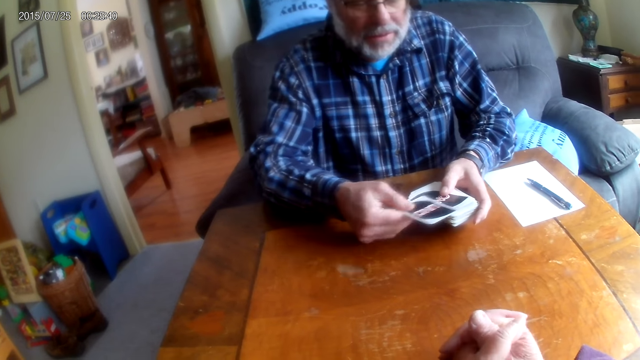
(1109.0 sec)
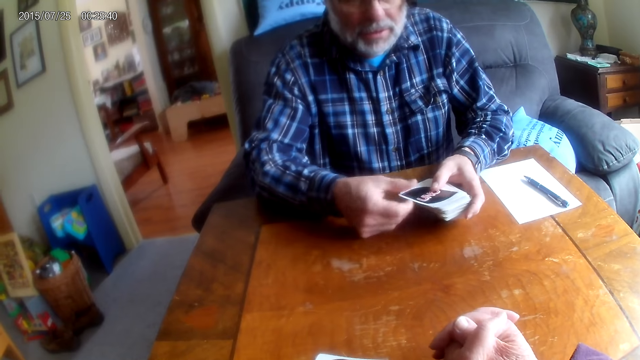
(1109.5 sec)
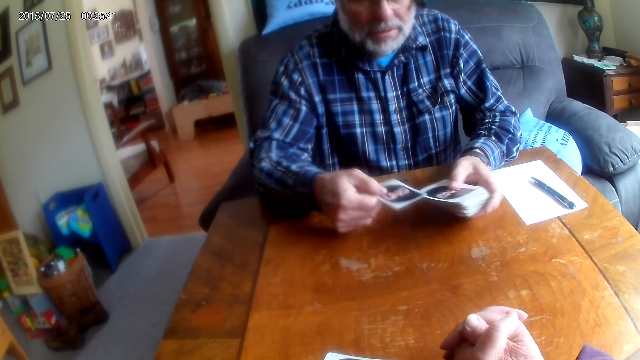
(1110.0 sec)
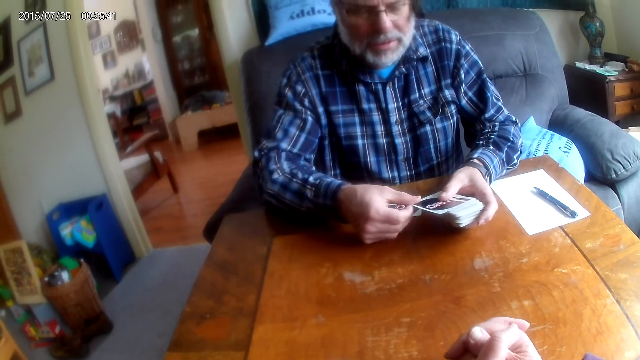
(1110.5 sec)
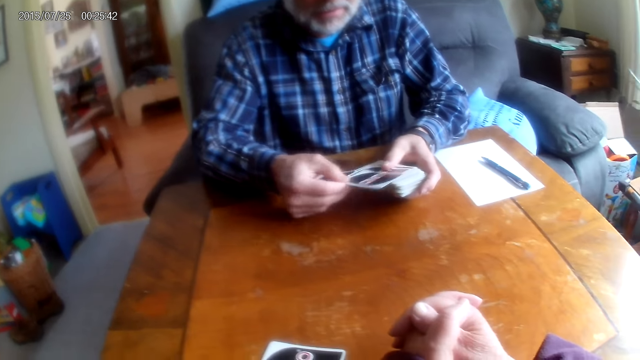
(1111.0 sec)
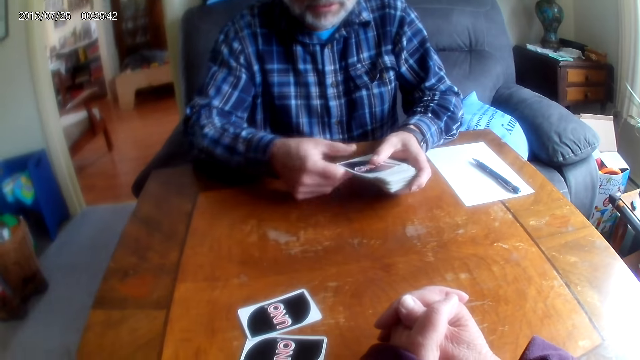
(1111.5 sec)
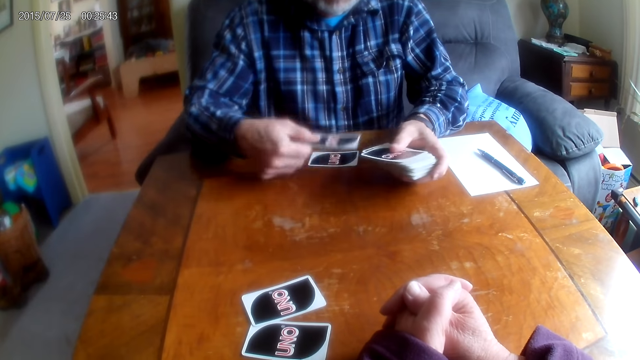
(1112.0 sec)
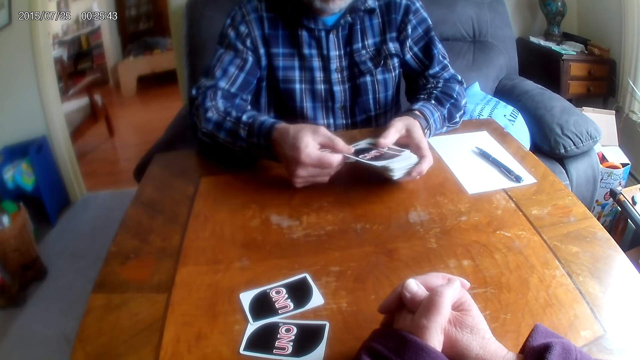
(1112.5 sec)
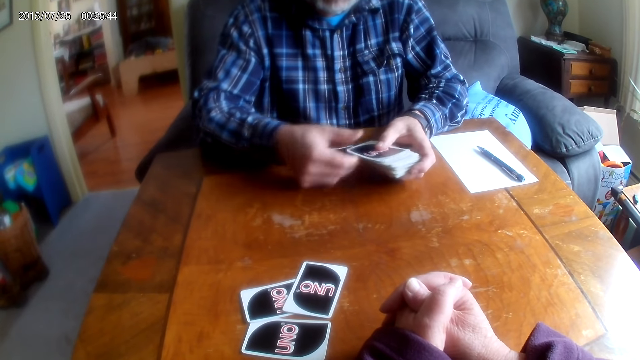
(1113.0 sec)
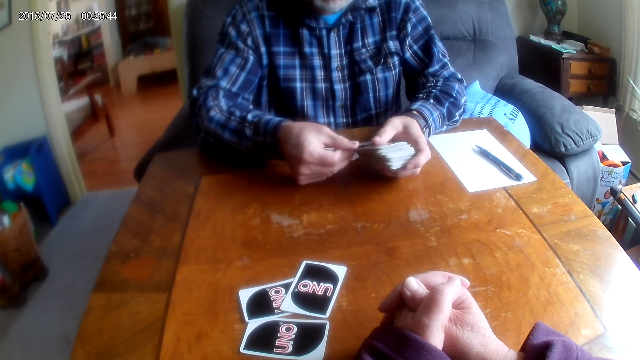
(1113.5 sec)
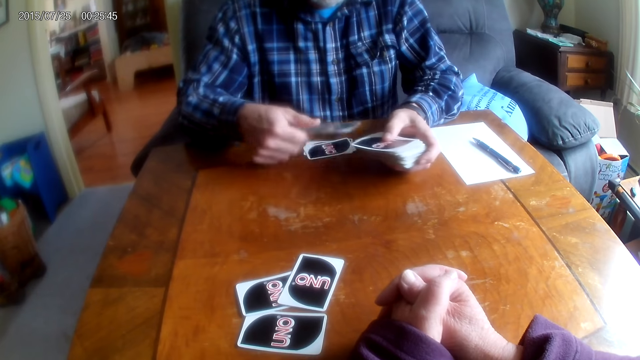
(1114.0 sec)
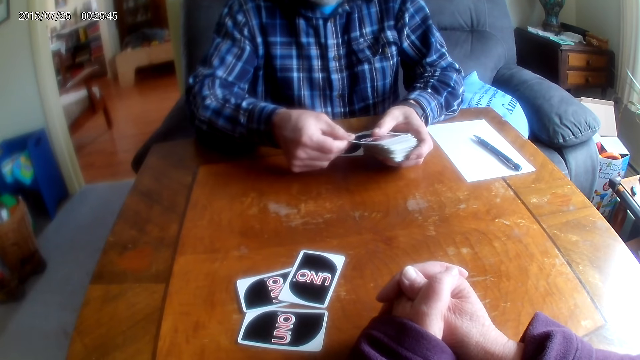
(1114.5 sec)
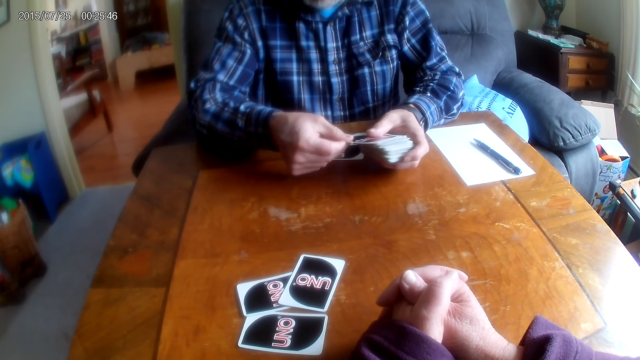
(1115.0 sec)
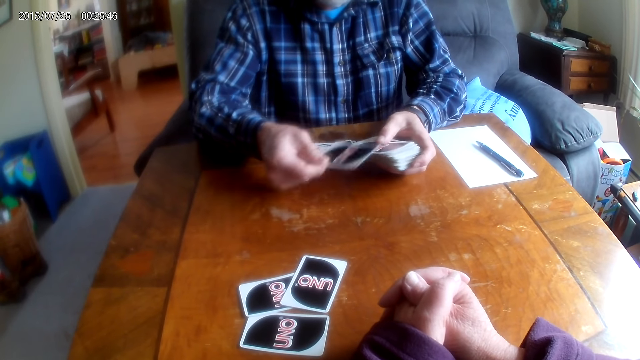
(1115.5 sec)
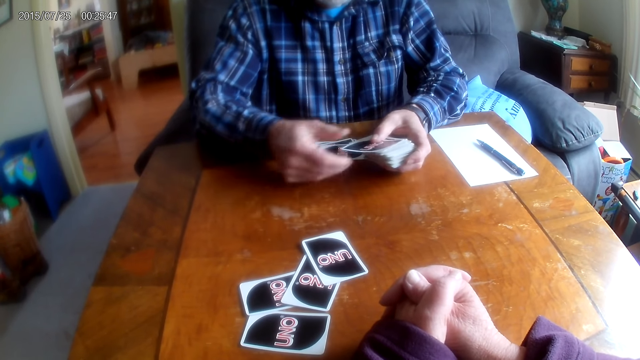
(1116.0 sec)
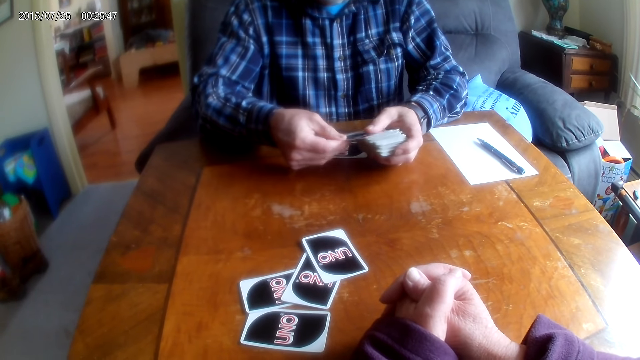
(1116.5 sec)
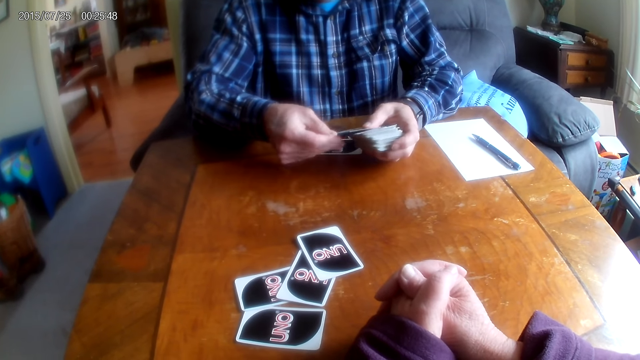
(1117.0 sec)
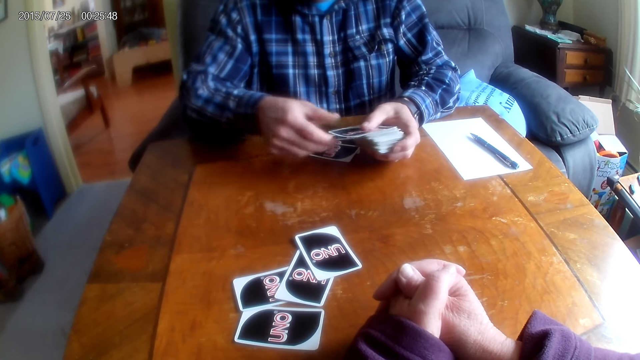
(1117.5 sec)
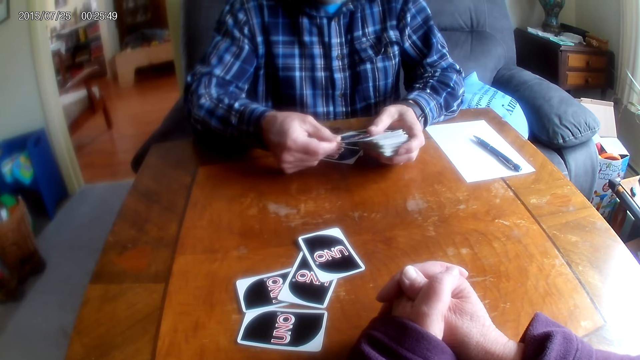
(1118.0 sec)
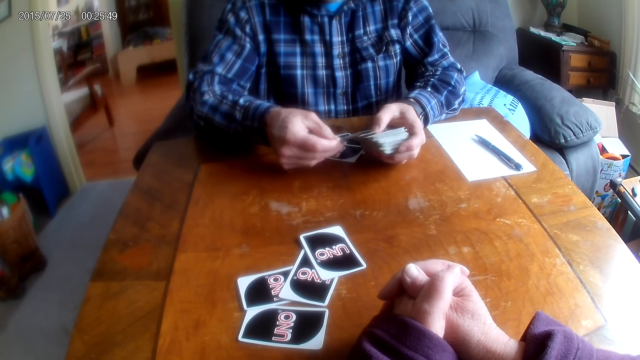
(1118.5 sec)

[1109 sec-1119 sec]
A man distributes the cards, puts the cards on the table and counts the cards.

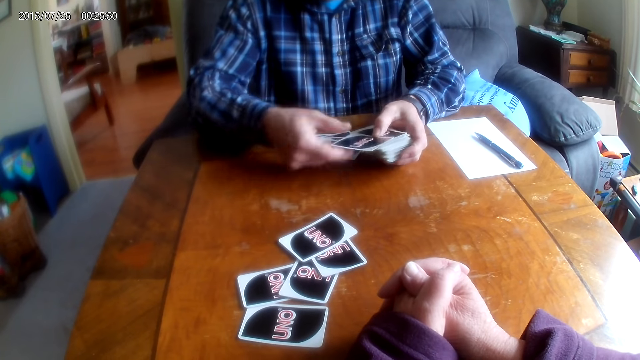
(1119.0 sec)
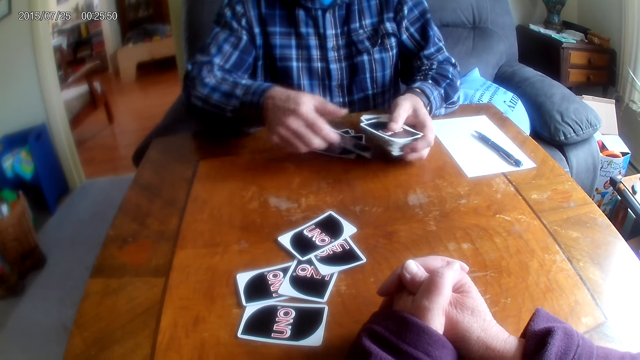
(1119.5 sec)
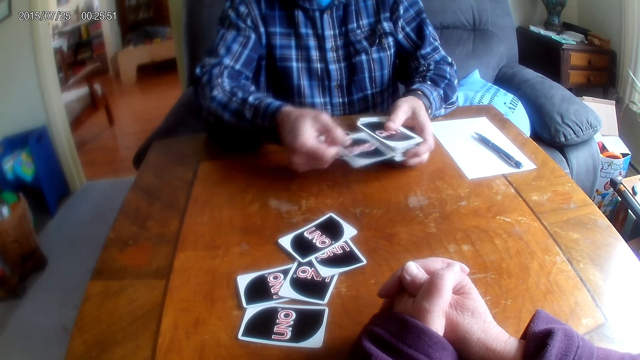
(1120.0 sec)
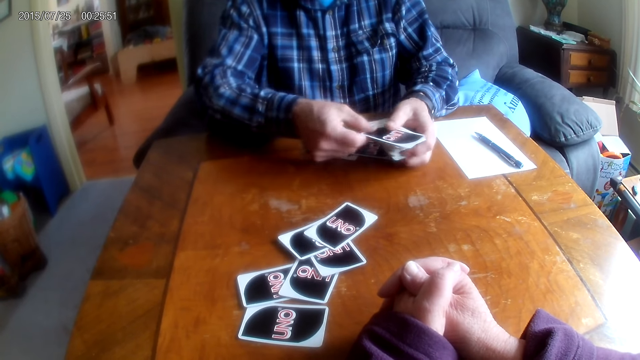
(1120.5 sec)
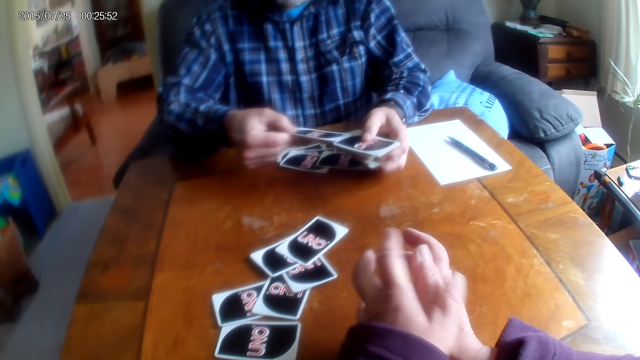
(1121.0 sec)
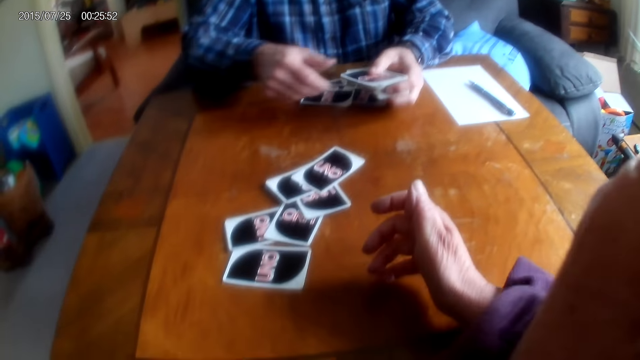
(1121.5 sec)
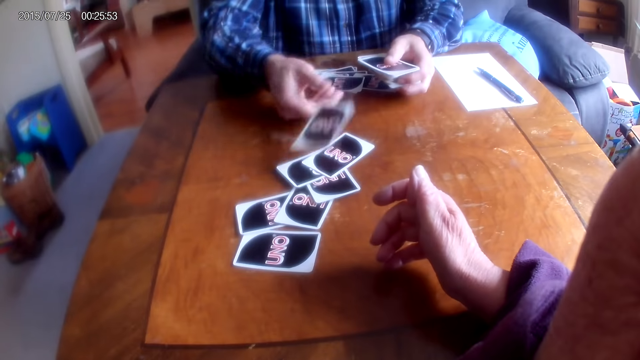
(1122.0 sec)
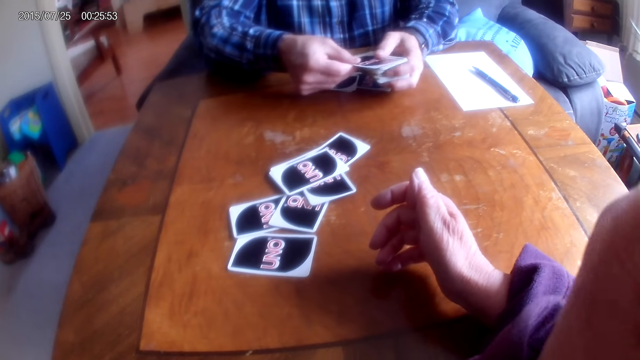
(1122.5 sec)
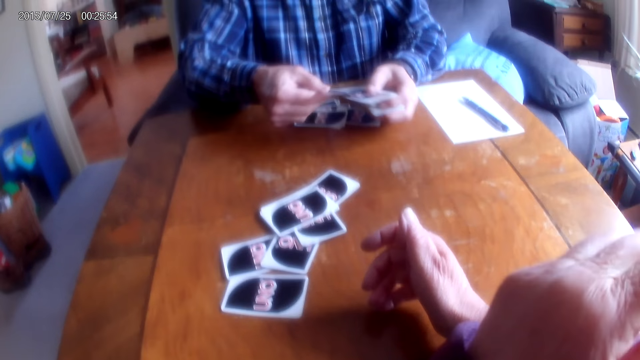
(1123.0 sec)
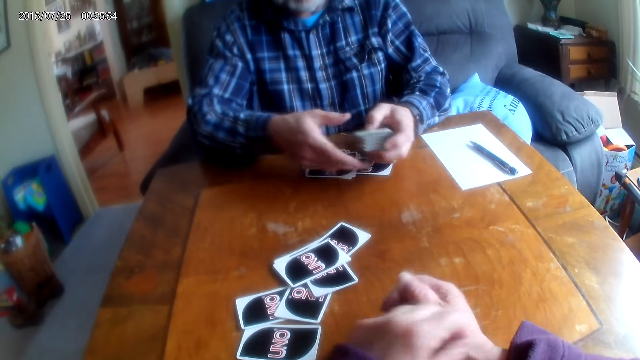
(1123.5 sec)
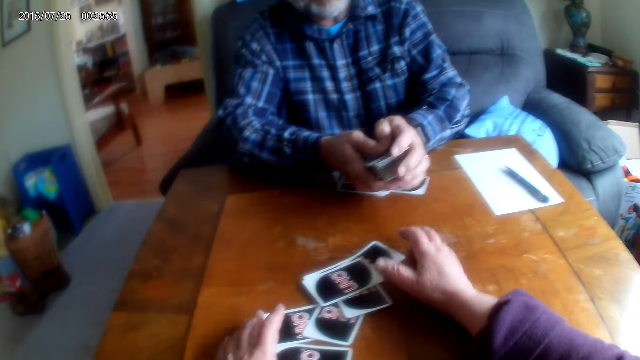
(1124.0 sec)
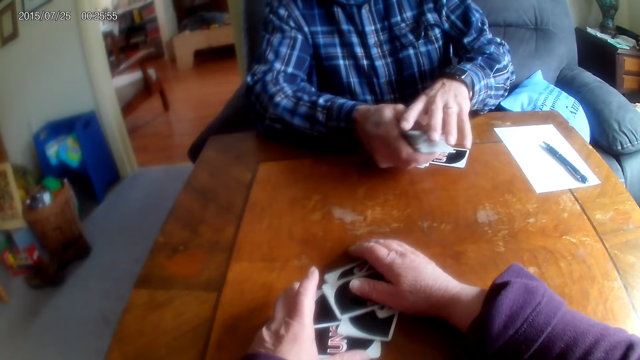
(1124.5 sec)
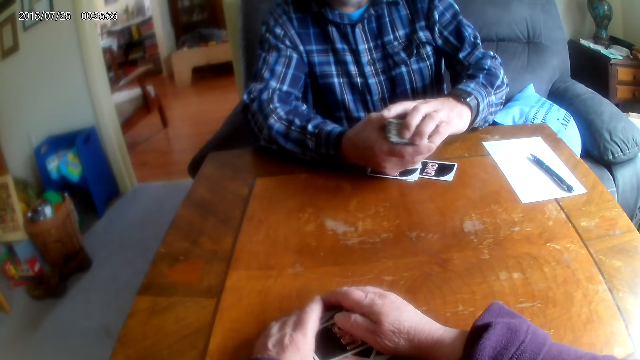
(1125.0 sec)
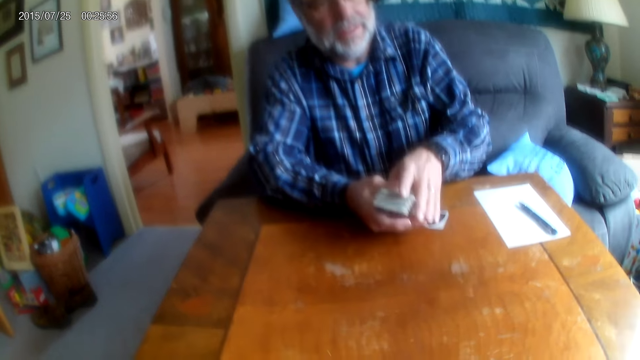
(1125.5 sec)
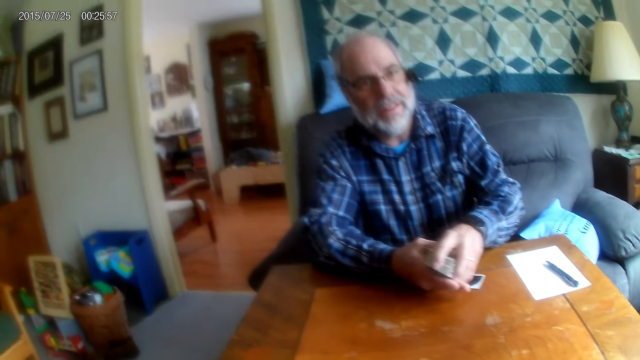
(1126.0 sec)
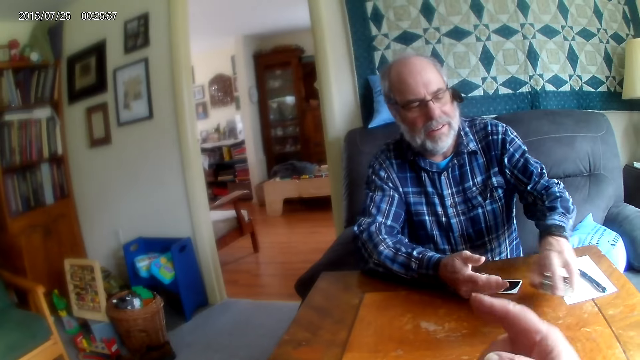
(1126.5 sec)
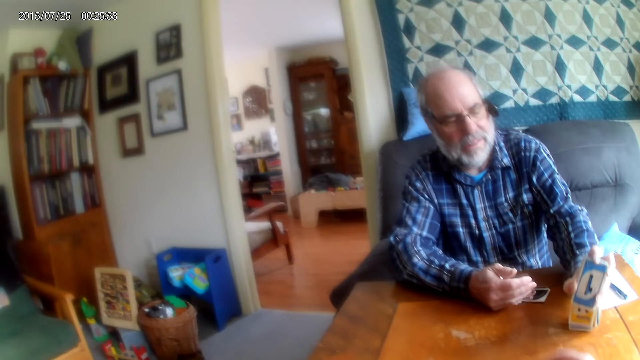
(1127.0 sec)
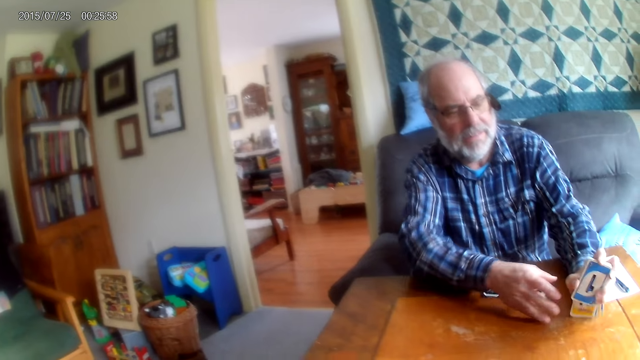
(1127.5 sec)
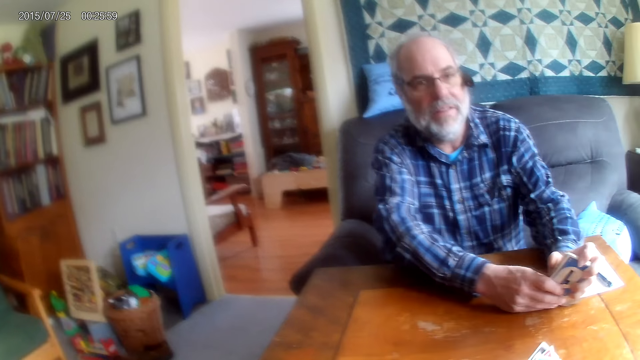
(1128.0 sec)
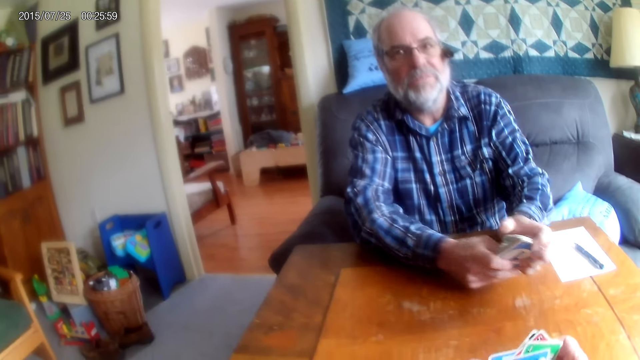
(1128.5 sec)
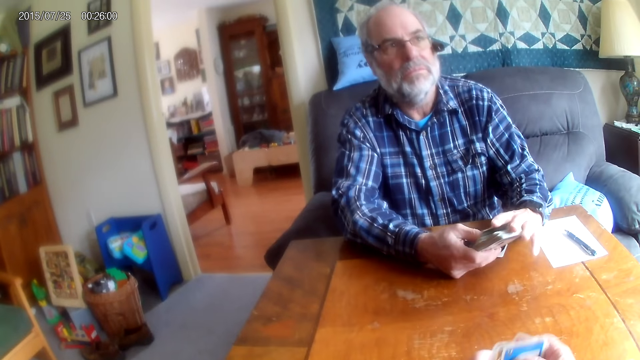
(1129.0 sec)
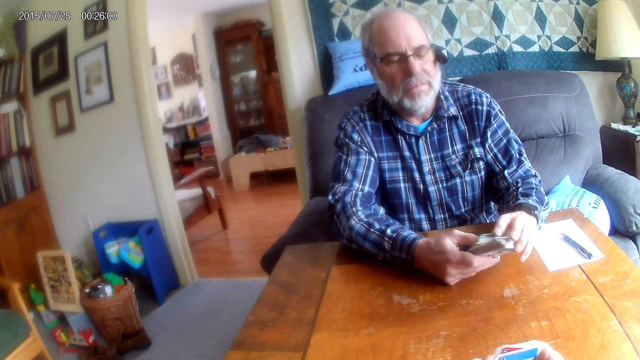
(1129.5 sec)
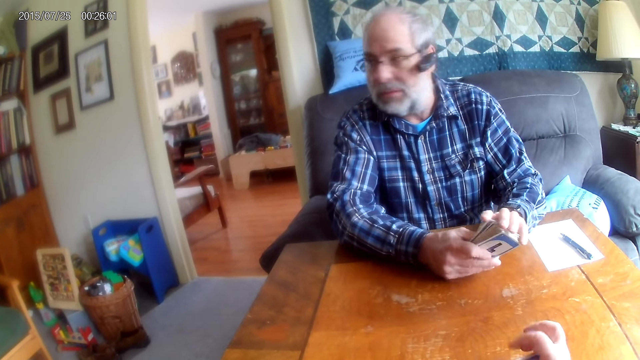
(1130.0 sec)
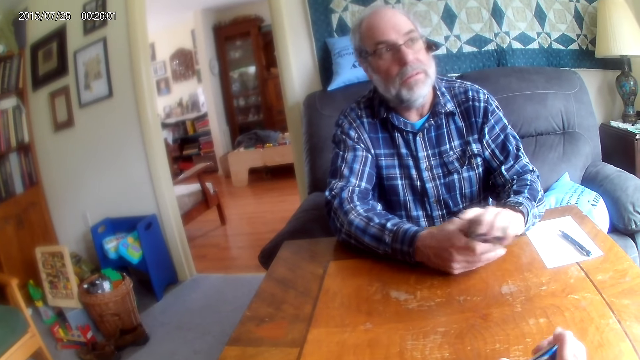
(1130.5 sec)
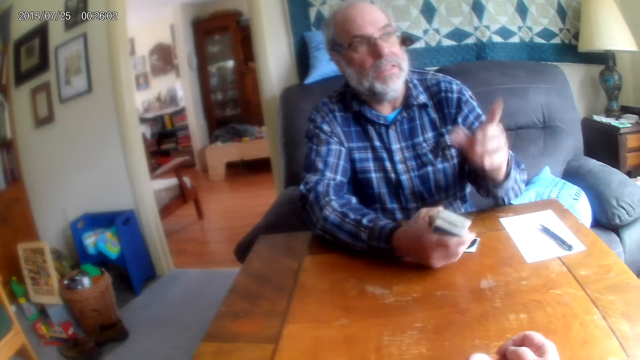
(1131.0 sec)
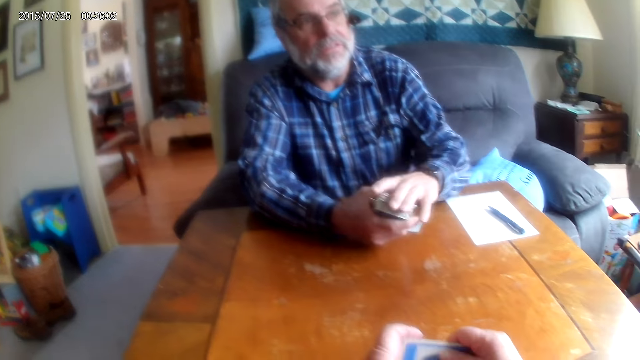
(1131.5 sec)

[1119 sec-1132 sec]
The camera wearer moves her hand. She scratches her face. A man counts the cards and puts the cards on the table. The camera wearer talks to the man. She takes the cards from the table. She collects the cards. She talks to the man. The man knocks the cards on the table and talks to the camera wearer.
